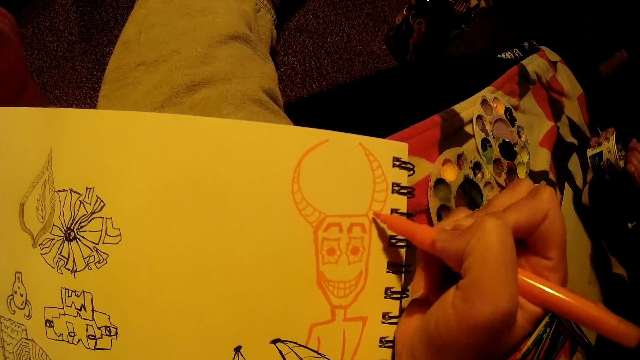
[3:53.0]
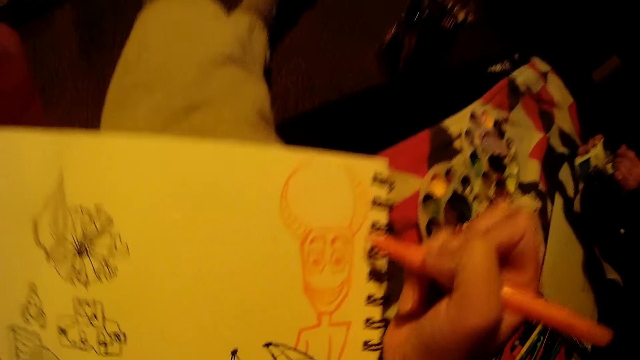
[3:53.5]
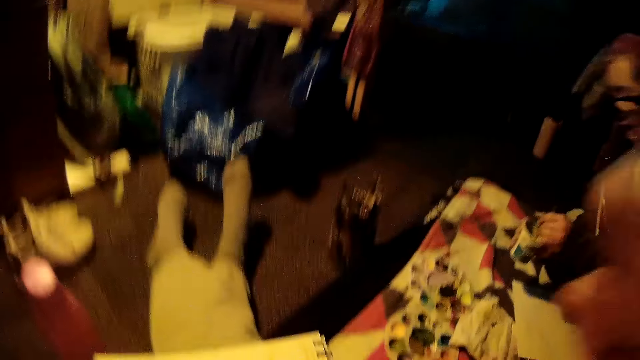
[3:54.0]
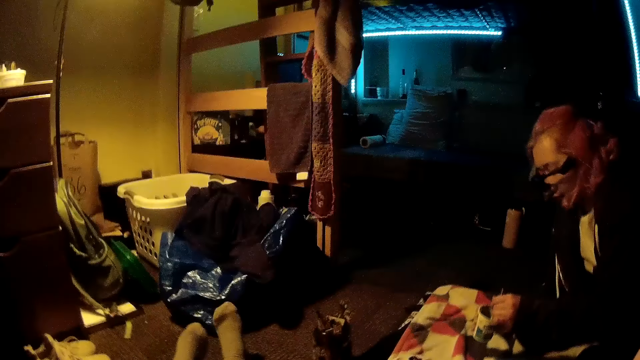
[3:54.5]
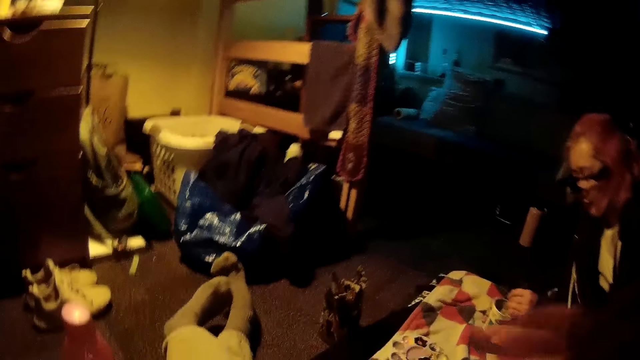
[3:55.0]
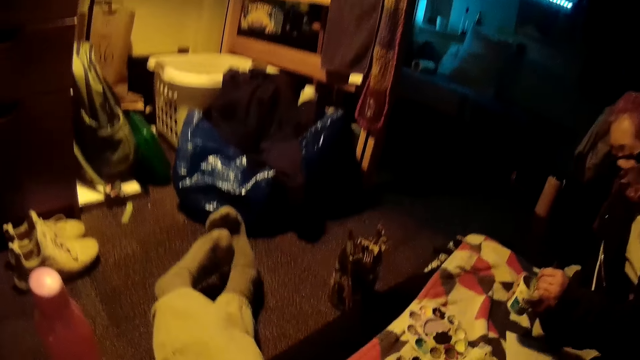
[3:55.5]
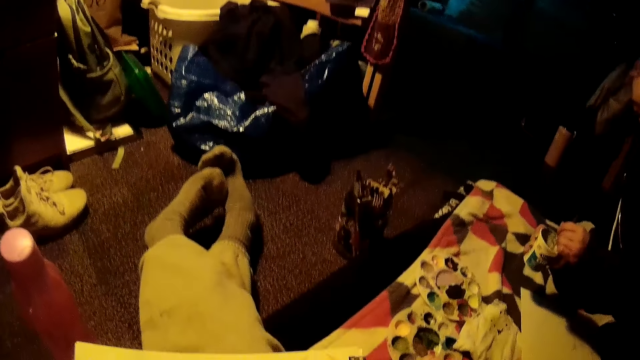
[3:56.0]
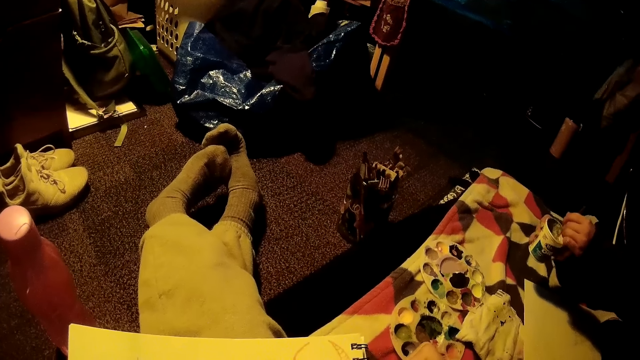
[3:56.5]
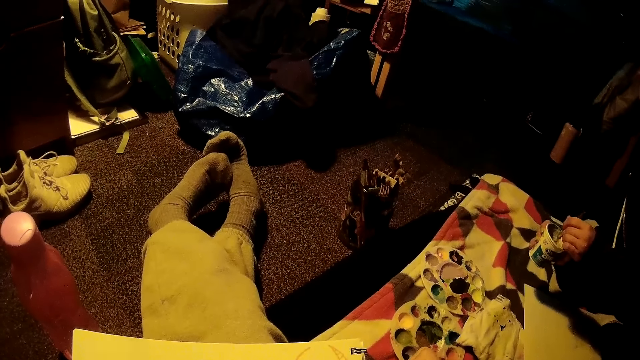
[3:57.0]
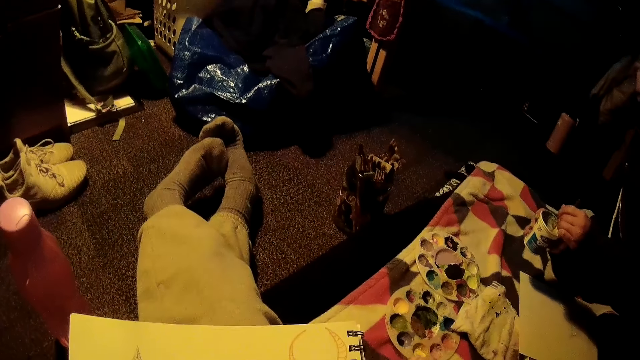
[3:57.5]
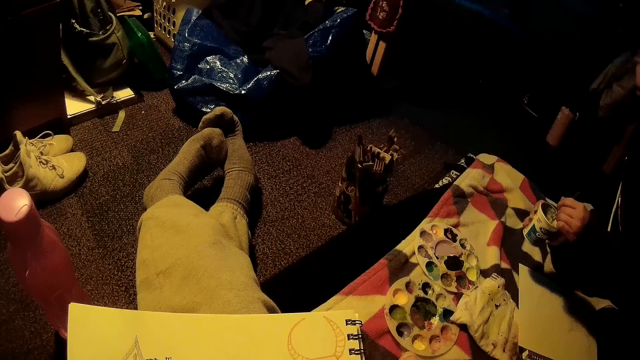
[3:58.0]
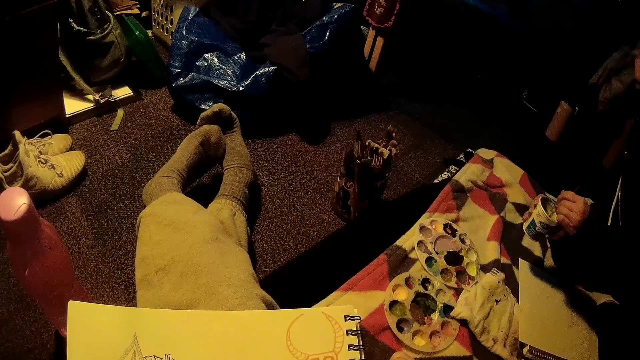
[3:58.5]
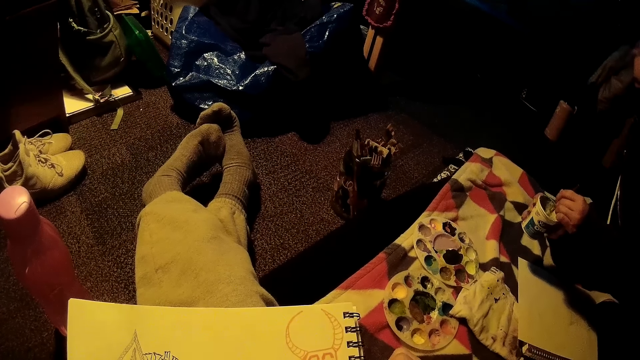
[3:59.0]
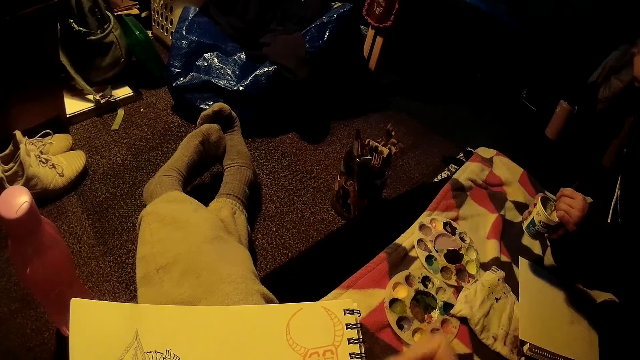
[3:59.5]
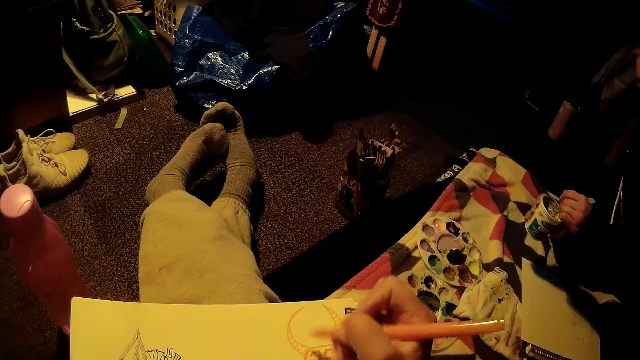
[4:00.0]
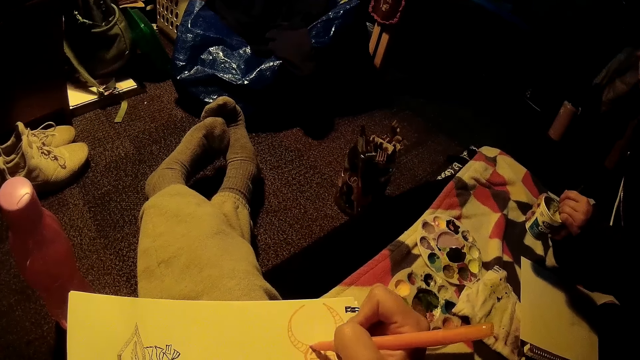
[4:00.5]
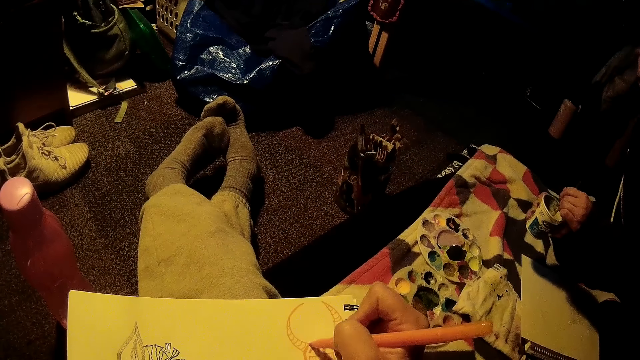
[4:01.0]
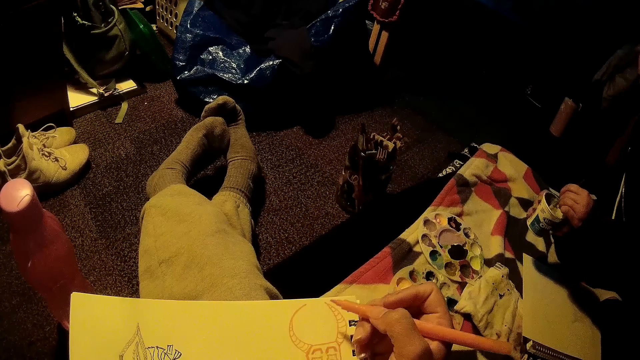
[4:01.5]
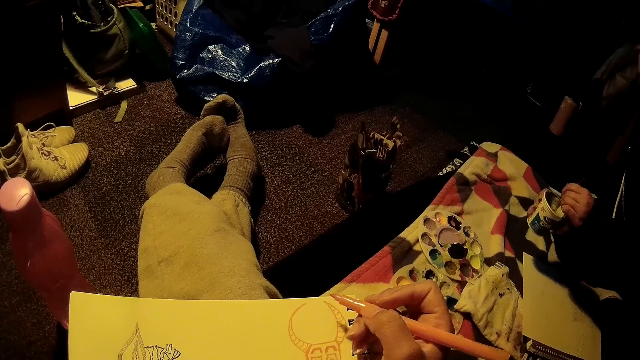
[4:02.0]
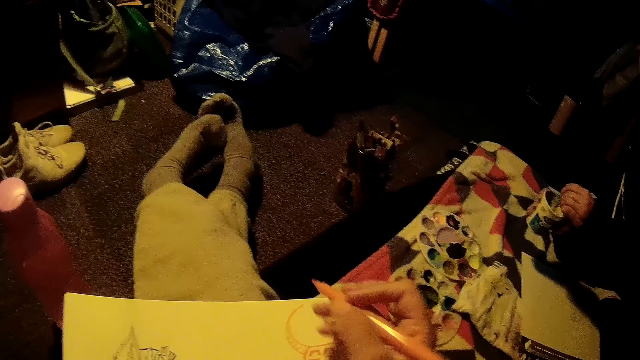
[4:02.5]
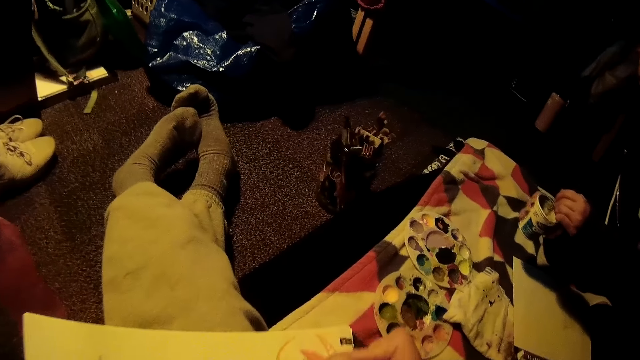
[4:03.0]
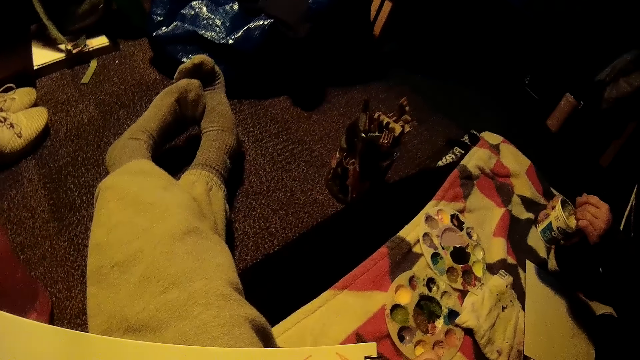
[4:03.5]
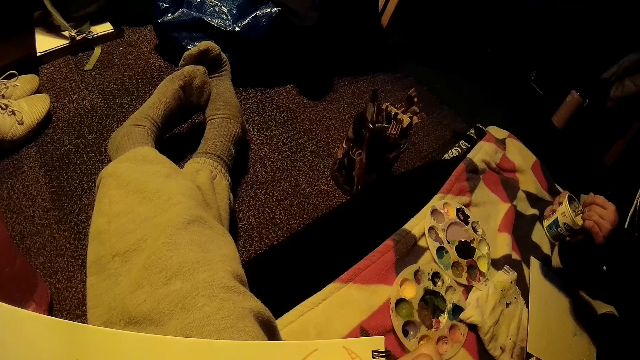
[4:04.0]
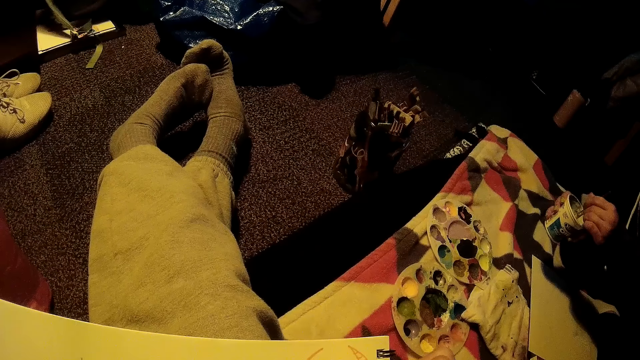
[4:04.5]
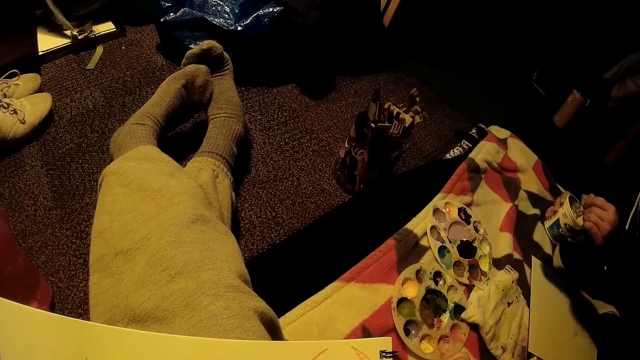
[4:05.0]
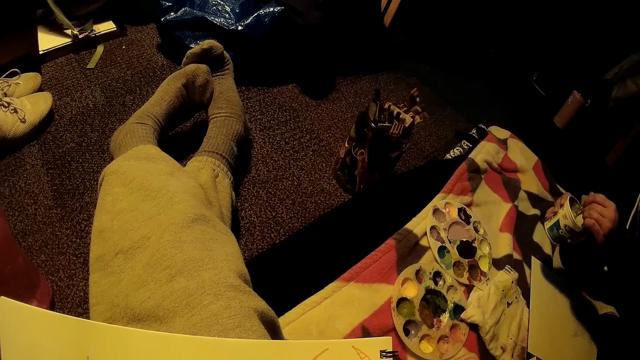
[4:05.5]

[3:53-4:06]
The camera wearer draws on a paper pad with a drawing pen. They look around. They move their hand. They look around. They draw on the paper pad with the drawing pen. They lift up the drawing pen.

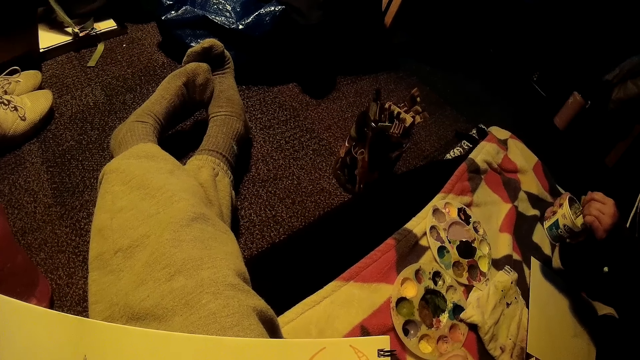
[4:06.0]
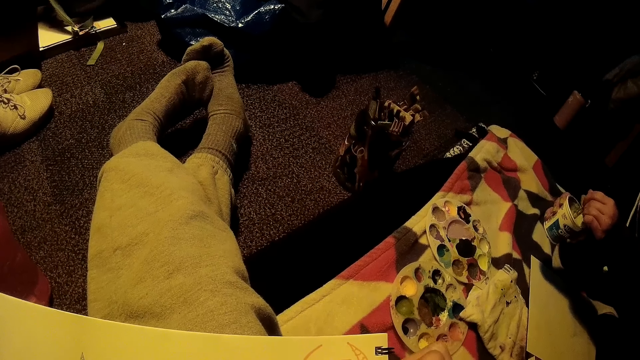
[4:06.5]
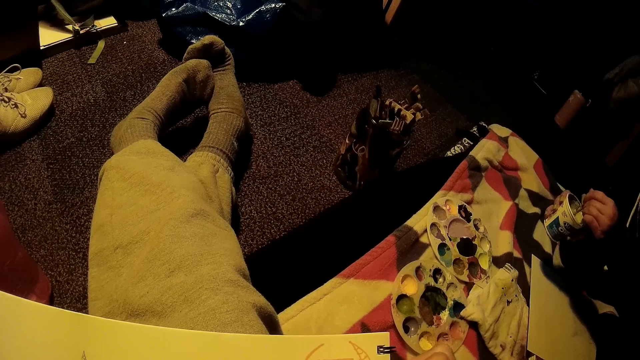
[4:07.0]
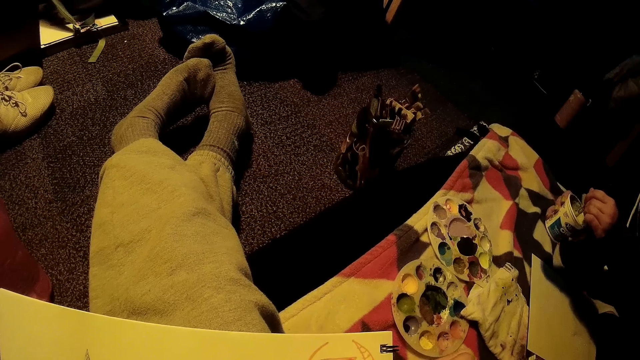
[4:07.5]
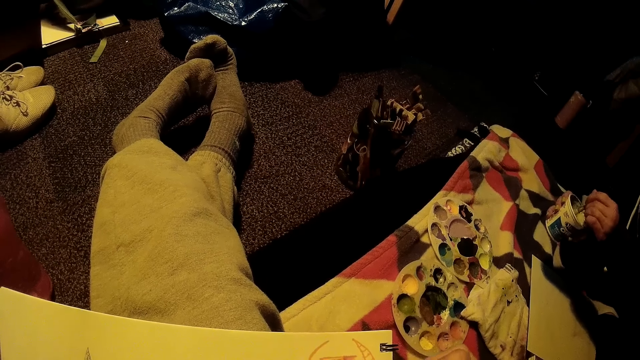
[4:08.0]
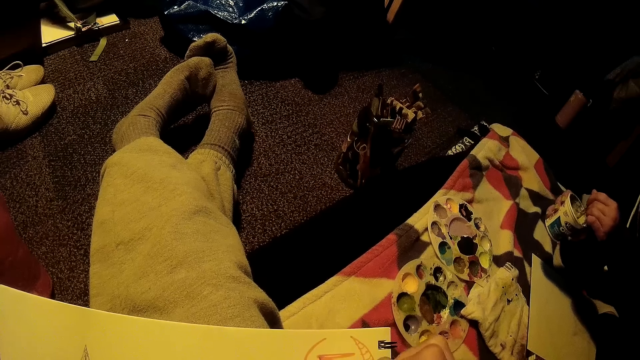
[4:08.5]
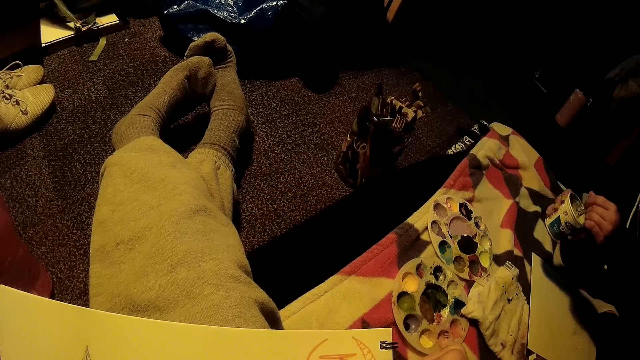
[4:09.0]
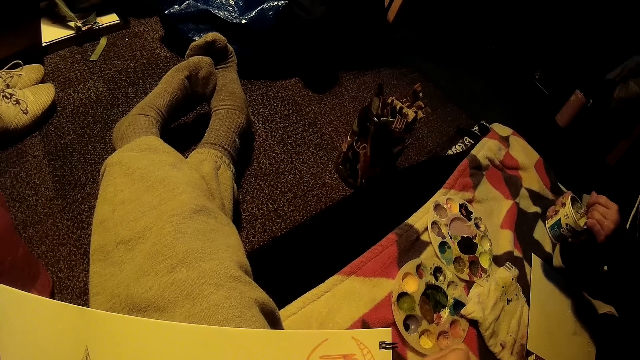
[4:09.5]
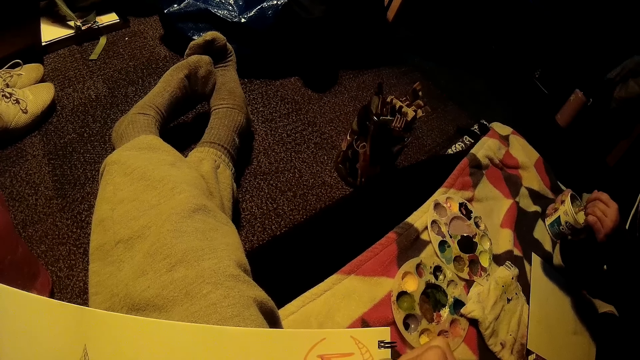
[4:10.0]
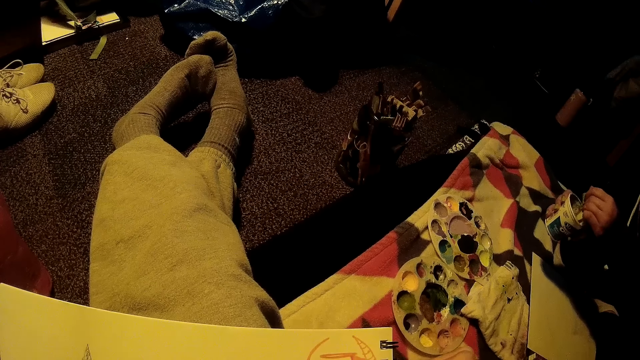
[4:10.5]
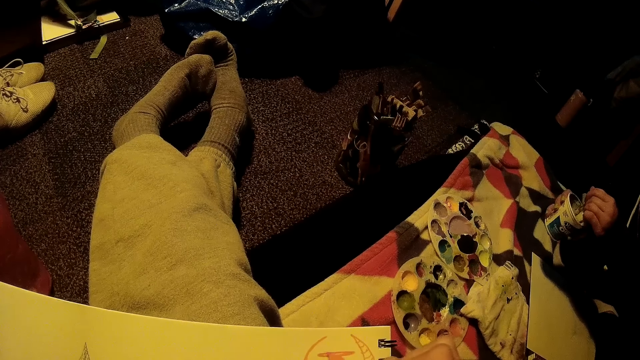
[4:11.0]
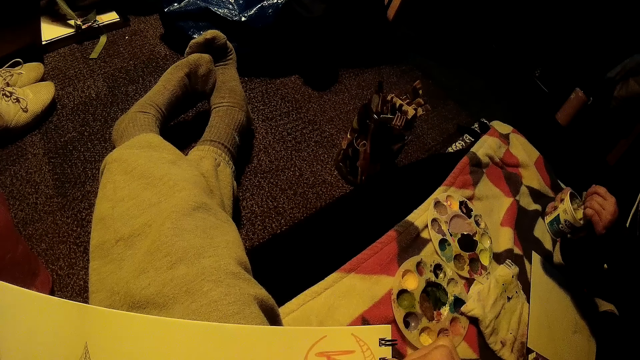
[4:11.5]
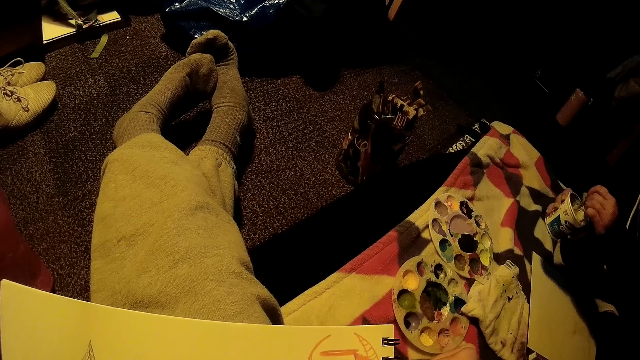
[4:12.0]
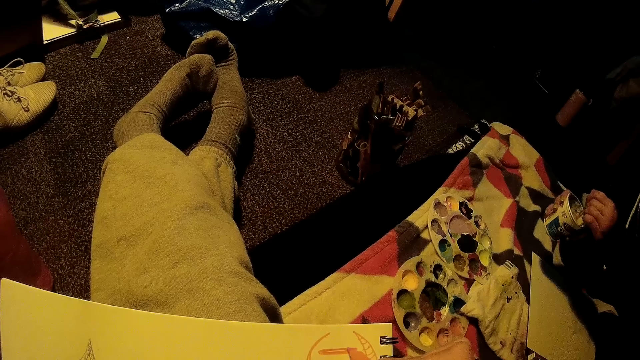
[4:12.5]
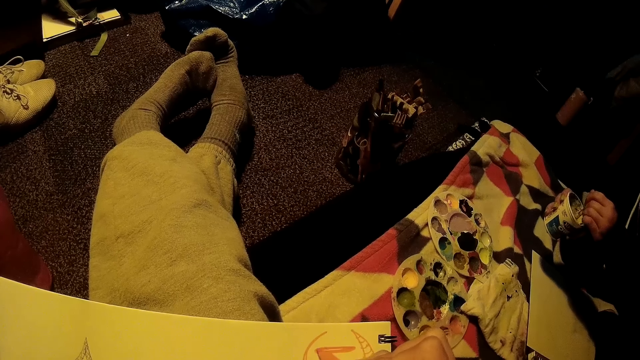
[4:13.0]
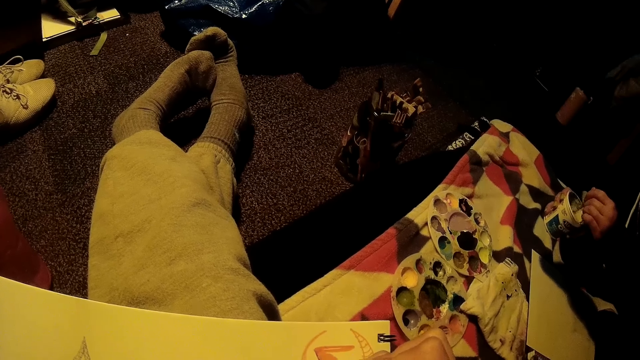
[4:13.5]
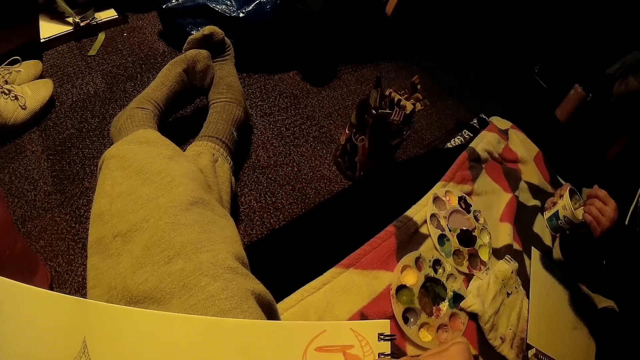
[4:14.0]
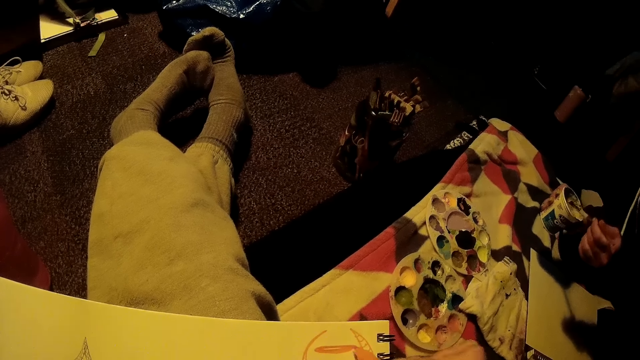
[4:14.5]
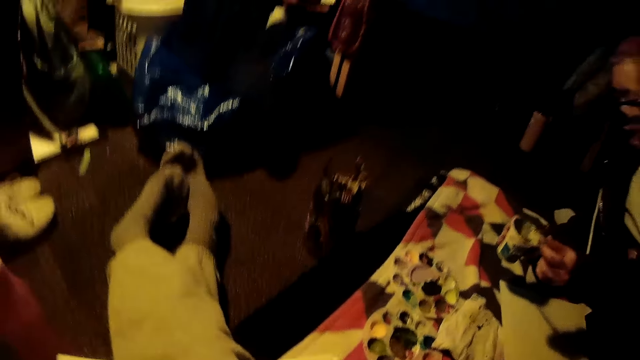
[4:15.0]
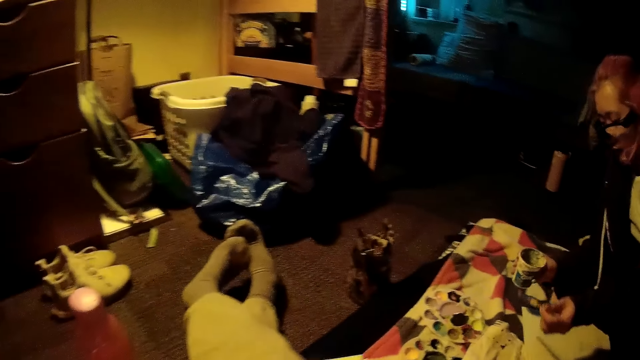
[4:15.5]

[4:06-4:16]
The camera wearer draws on a paper pad with a drawing pen. They draw on the paper pad with the drawing pen again. They look around.
